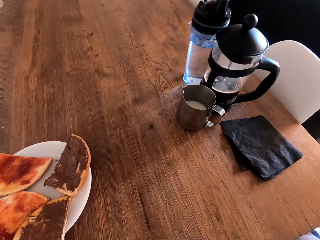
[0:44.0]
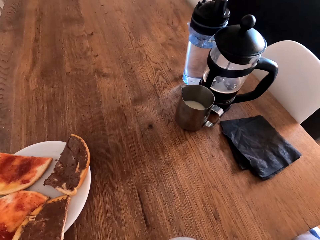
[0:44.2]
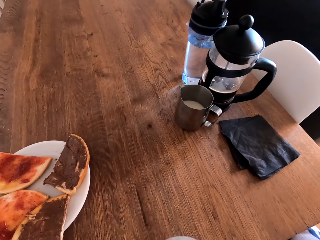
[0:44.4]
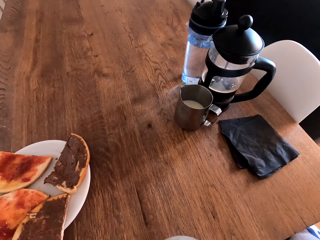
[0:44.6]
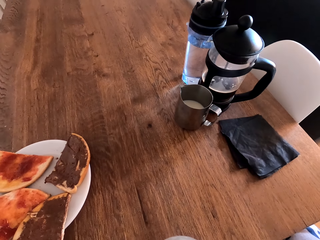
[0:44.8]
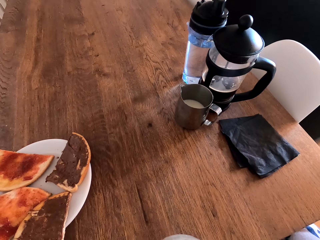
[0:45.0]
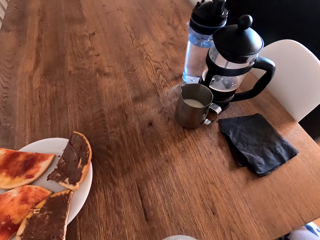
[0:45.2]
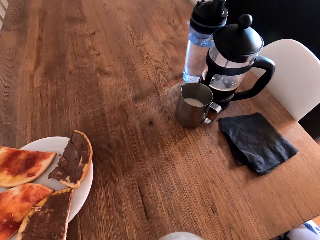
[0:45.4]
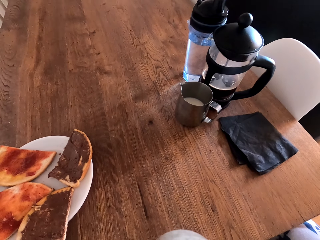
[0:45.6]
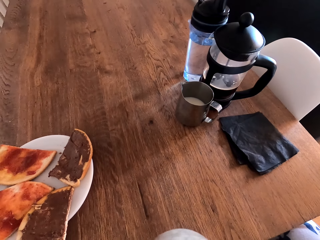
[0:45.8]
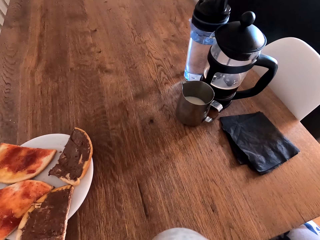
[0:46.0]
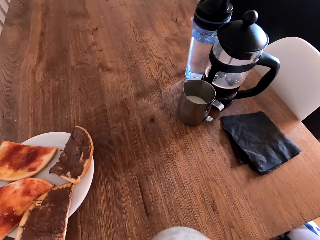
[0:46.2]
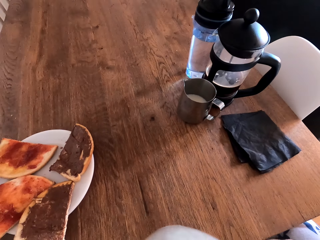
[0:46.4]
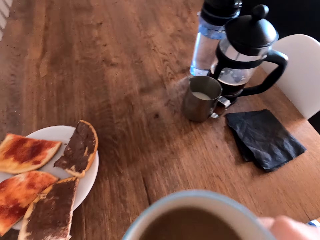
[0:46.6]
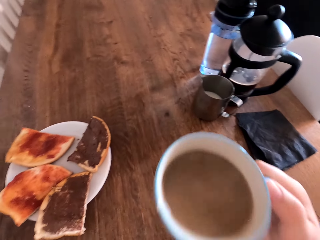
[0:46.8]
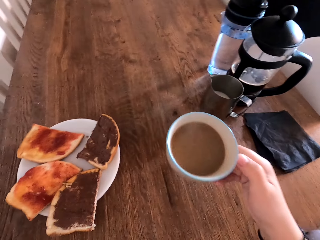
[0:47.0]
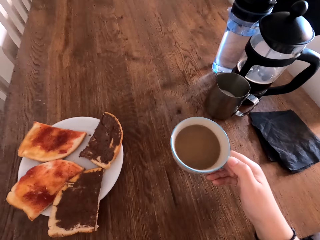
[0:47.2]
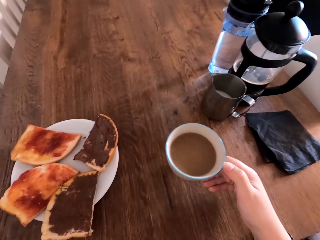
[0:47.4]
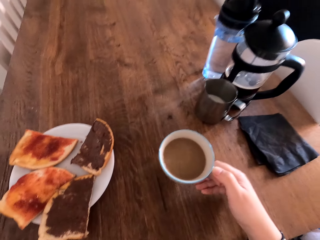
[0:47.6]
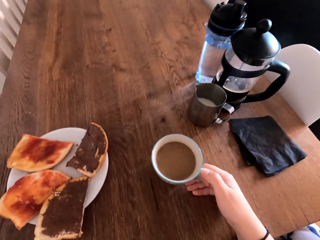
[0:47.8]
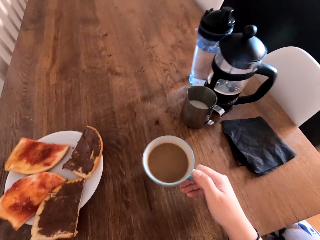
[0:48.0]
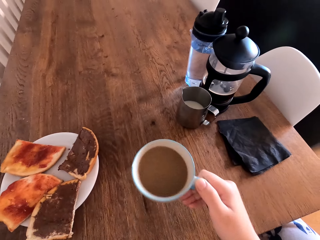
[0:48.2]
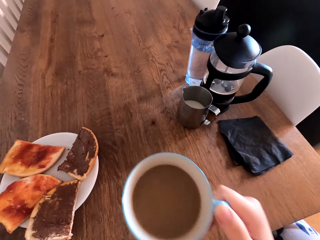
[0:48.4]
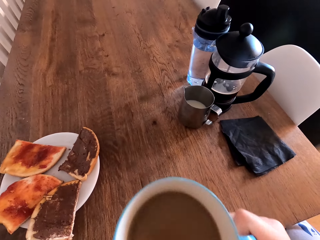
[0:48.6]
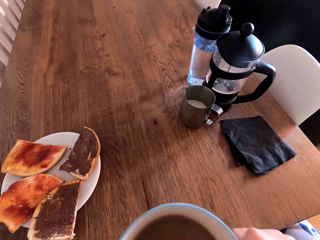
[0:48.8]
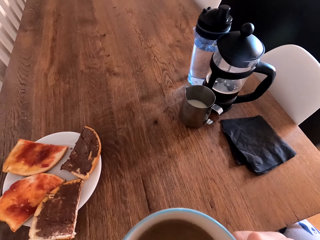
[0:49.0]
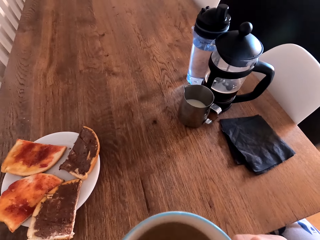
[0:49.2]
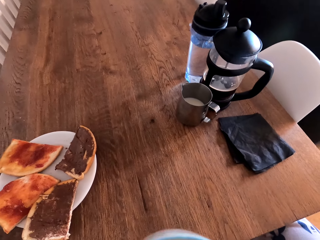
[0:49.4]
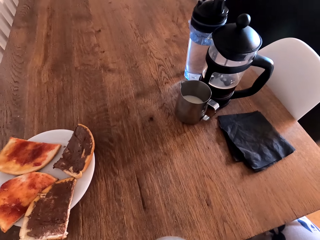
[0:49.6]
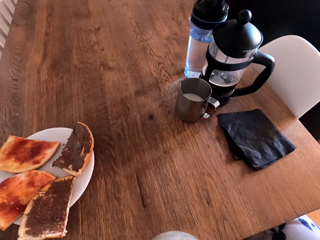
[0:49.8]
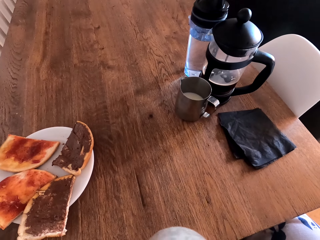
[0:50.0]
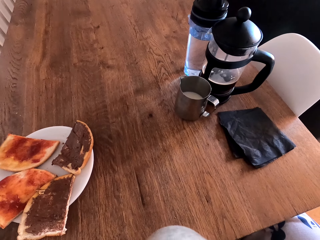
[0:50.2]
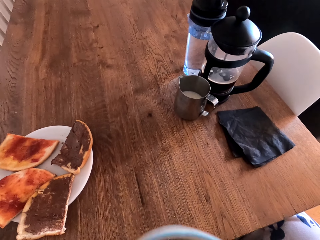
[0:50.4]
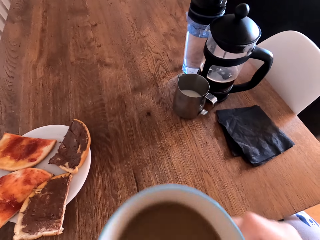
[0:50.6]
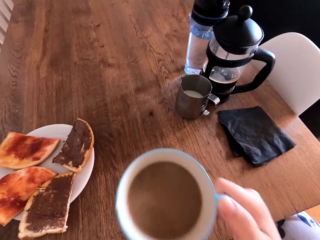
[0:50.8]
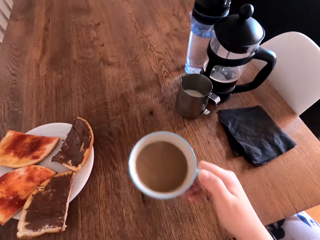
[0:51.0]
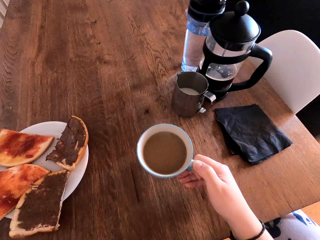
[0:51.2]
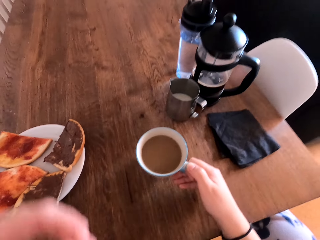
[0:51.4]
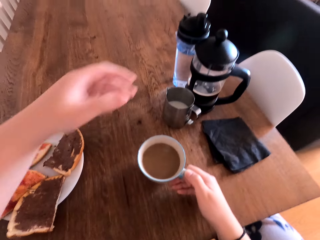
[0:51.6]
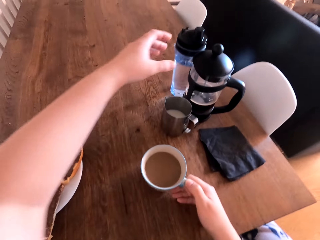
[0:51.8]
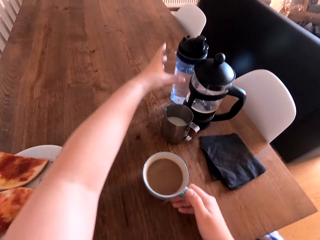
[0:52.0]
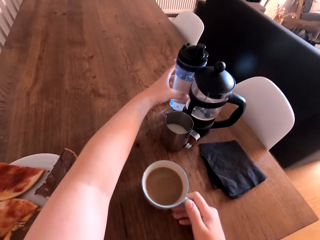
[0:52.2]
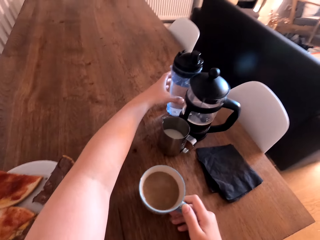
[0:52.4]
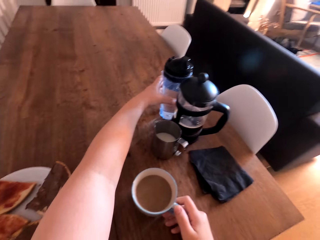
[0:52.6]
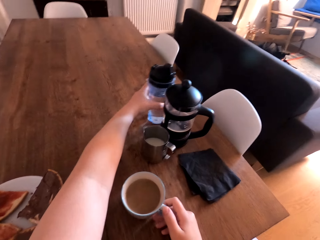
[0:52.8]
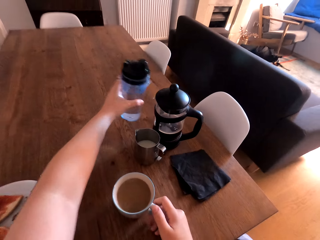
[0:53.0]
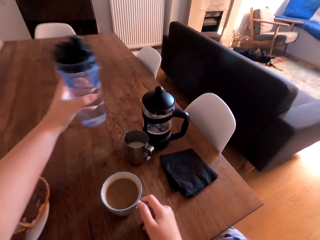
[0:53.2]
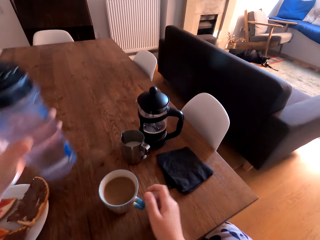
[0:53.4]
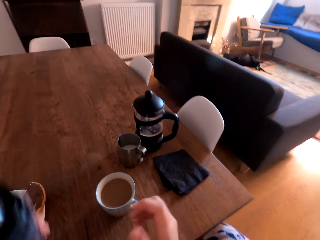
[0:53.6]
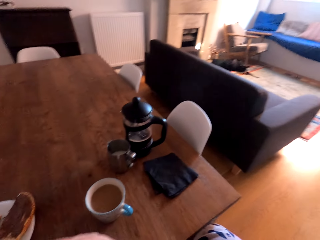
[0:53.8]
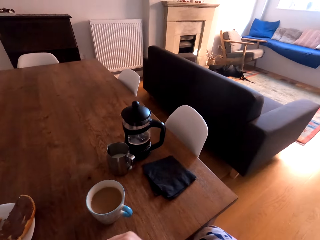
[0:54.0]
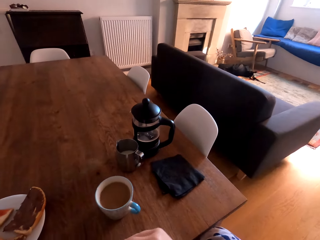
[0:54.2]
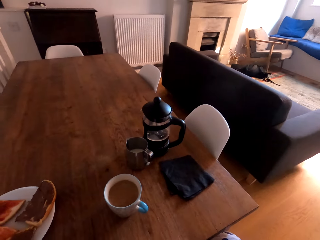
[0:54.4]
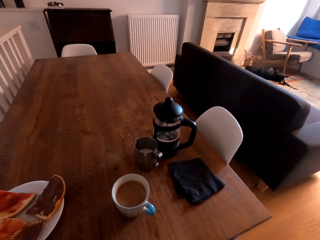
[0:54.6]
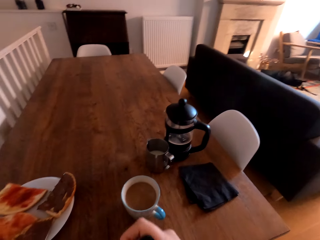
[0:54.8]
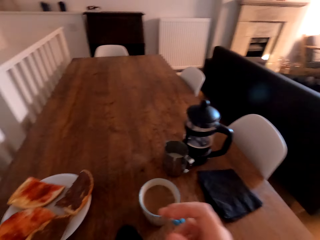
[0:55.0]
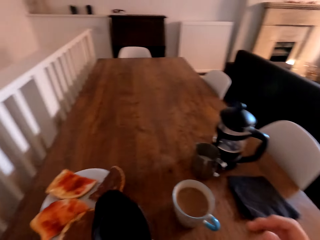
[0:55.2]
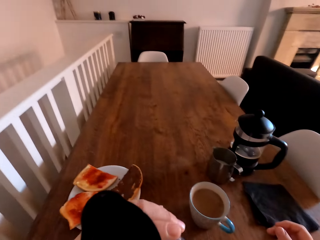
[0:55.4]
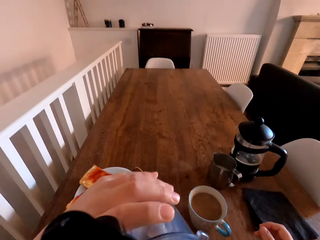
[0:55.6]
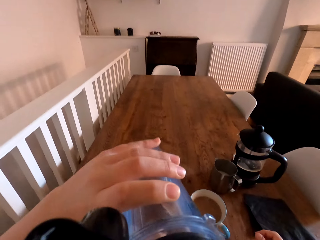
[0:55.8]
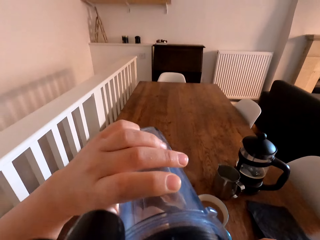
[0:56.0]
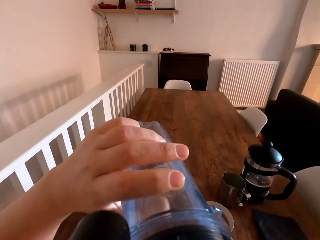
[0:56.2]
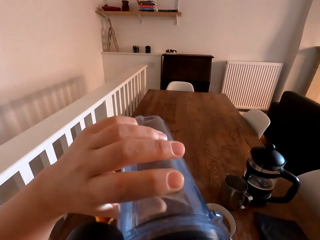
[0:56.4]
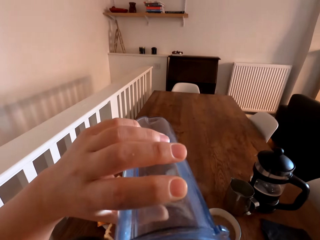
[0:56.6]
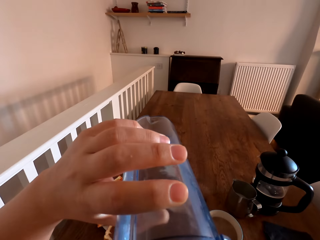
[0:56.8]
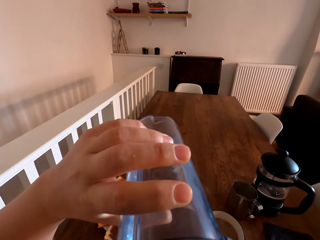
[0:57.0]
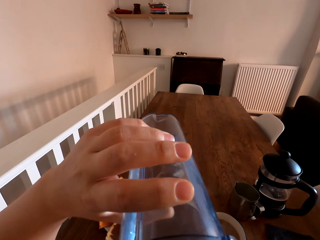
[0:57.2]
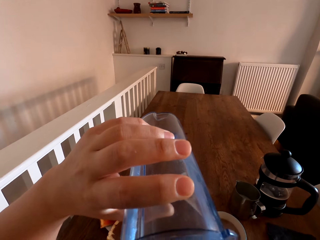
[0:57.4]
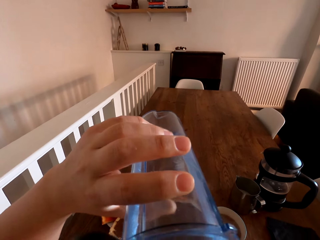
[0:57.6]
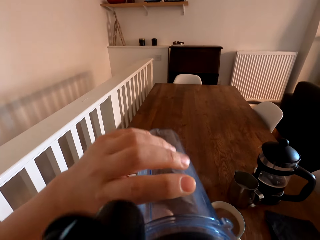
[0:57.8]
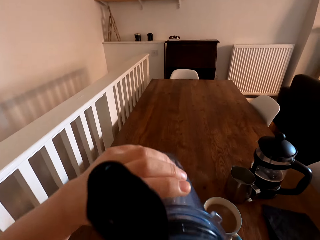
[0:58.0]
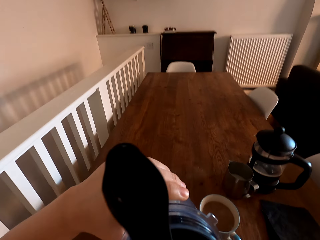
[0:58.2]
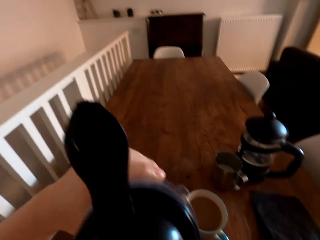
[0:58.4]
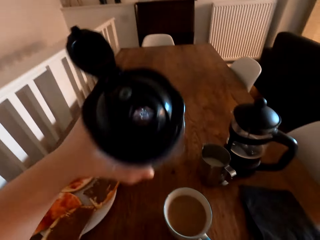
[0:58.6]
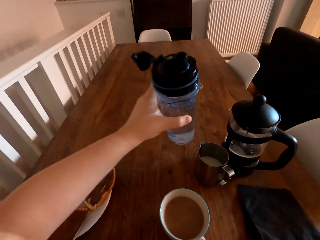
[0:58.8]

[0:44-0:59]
The camera wearer puts the cup down. They sip the tea. They put the cup down. They take a water bottle. They open the bottle. They drink the water.

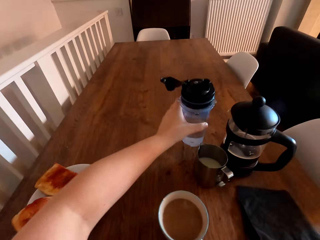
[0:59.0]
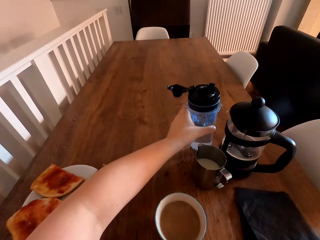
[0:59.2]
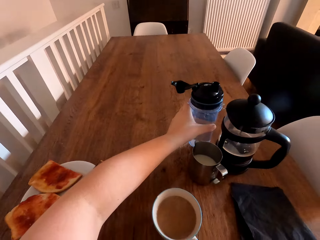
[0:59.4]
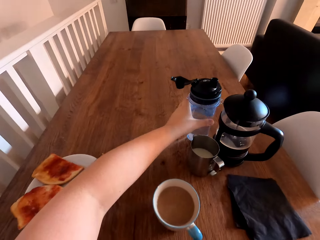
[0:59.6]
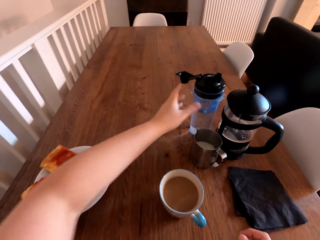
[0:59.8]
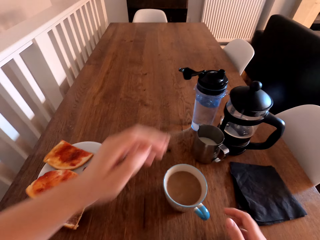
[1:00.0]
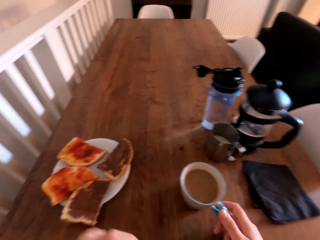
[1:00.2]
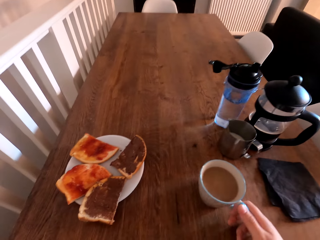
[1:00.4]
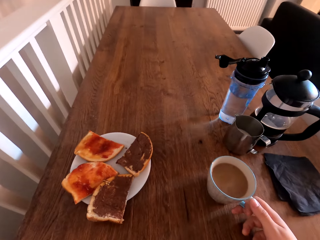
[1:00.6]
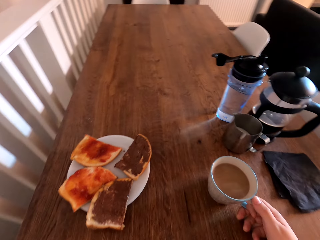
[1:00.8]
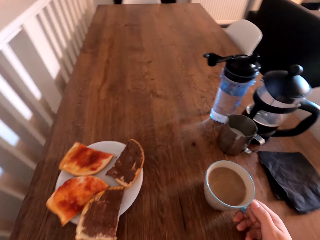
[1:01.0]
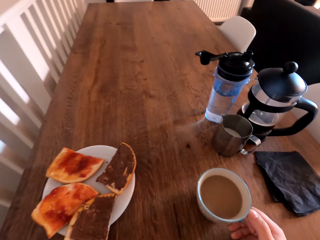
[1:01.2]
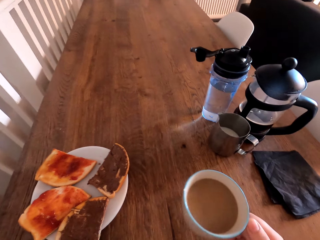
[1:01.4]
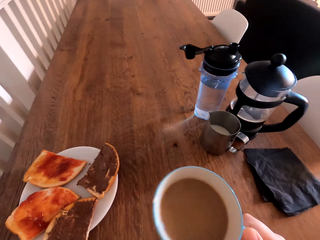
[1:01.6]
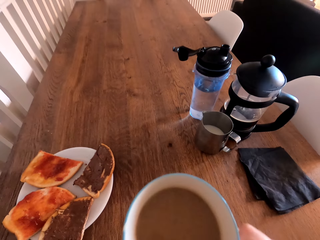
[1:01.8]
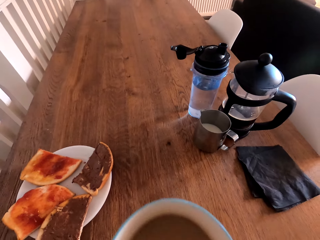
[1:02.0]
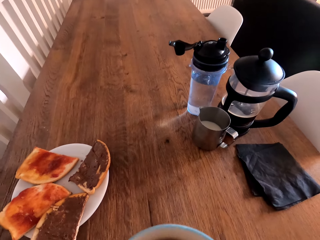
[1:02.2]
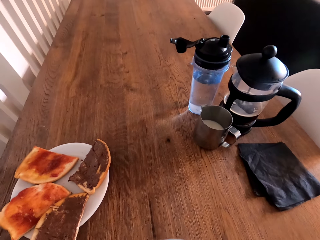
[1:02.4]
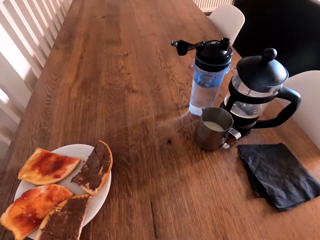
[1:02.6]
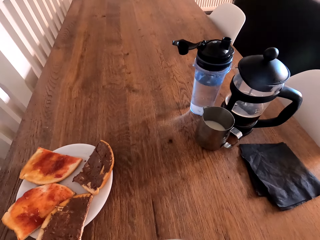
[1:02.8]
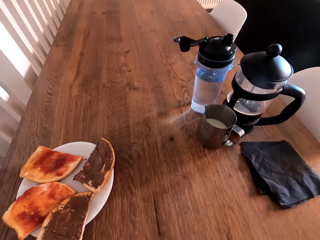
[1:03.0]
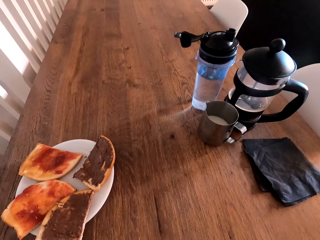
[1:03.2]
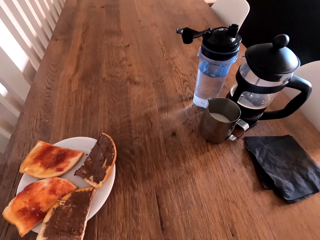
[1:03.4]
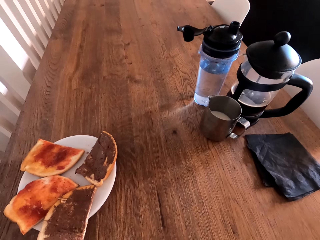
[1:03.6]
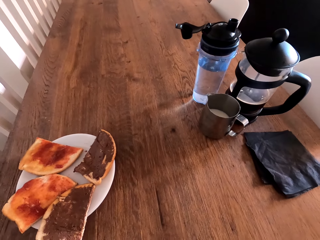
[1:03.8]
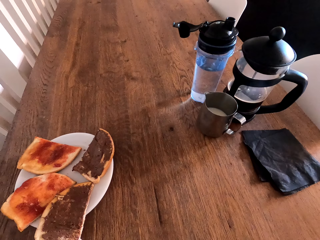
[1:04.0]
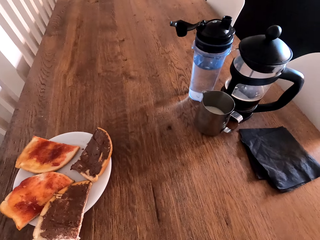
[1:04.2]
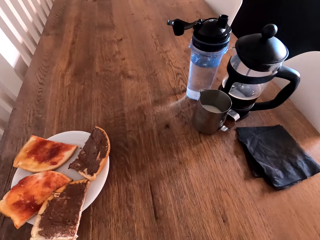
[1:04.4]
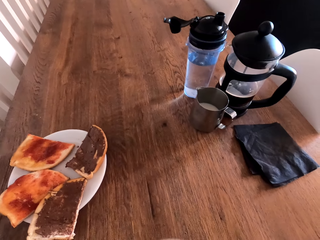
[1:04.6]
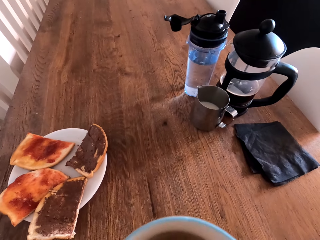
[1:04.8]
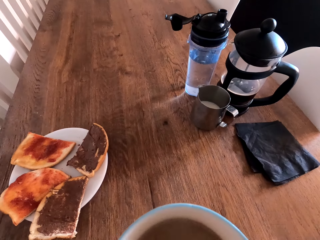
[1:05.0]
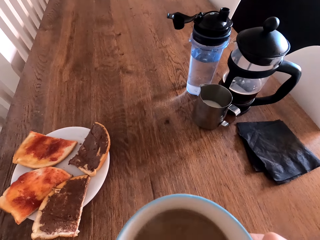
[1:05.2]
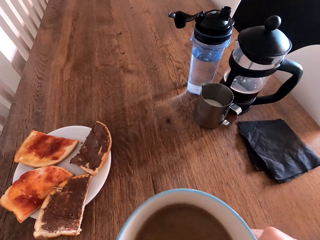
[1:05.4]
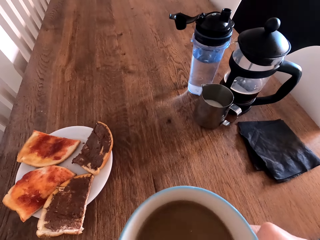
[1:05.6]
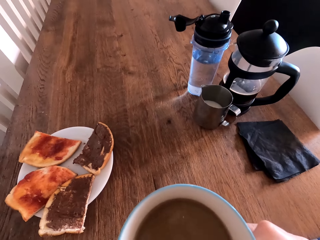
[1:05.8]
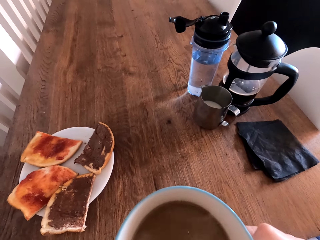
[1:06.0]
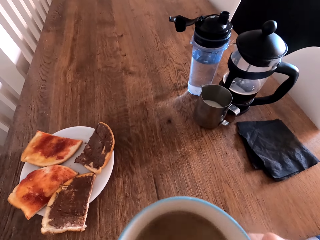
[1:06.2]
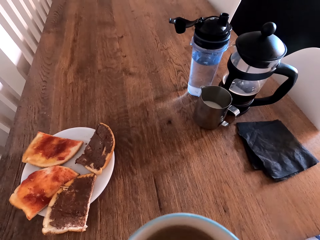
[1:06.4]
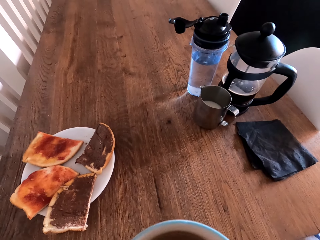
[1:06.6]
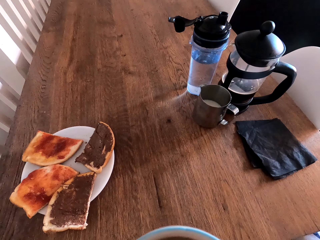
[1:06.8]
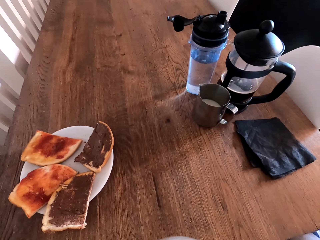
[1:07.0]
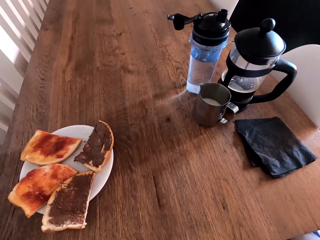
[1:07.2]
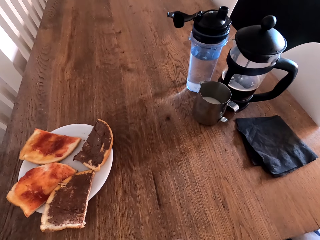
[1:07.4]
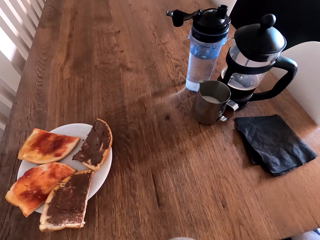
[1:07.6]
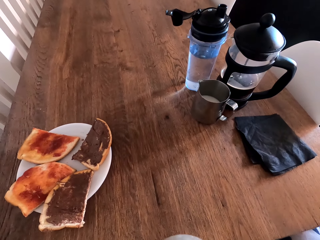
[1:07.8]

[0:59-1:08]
The camera wearer puts the water bottle down on the table. They take the cup. They sip the tea.
